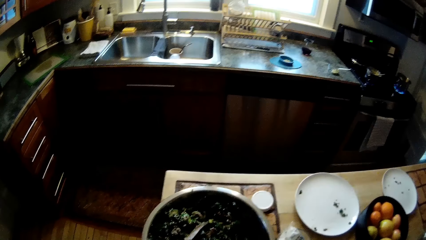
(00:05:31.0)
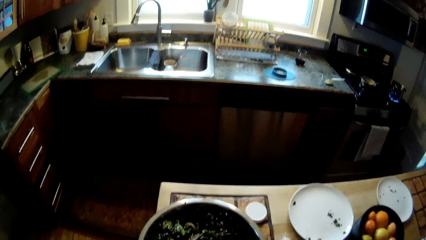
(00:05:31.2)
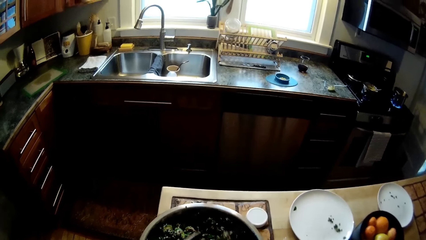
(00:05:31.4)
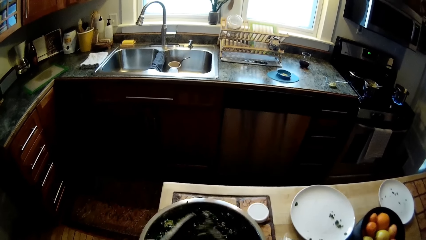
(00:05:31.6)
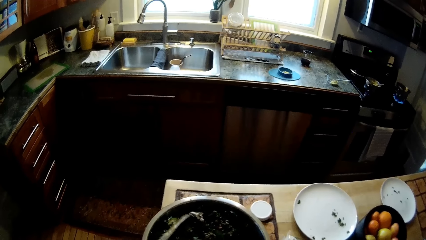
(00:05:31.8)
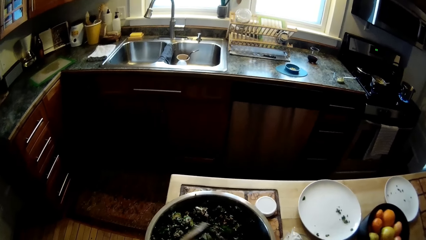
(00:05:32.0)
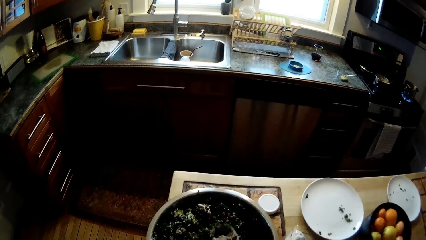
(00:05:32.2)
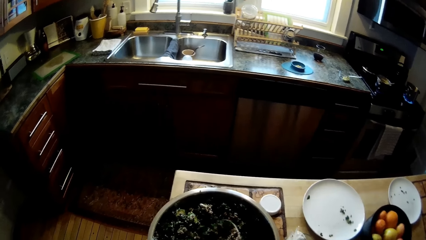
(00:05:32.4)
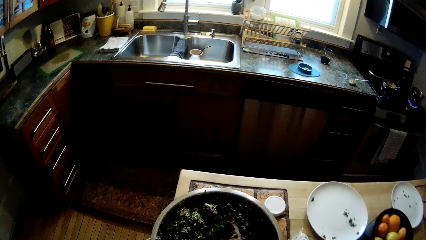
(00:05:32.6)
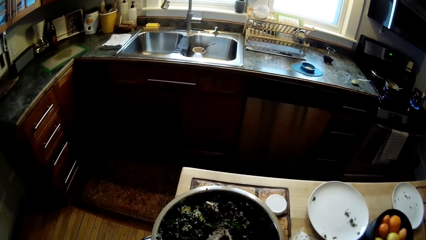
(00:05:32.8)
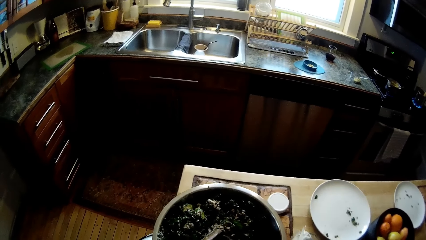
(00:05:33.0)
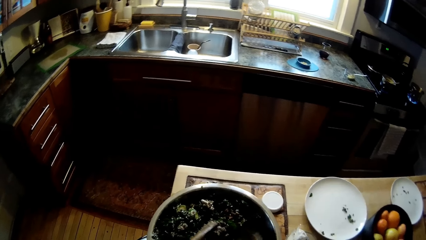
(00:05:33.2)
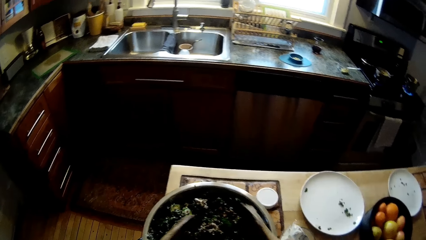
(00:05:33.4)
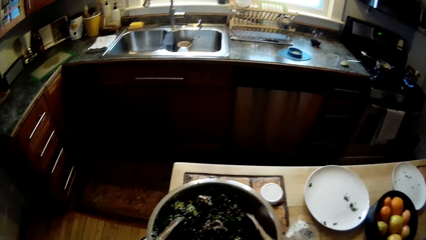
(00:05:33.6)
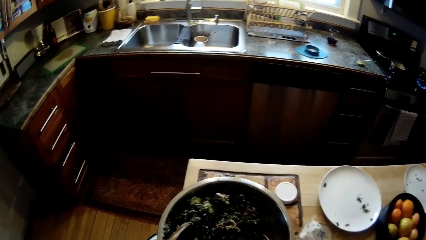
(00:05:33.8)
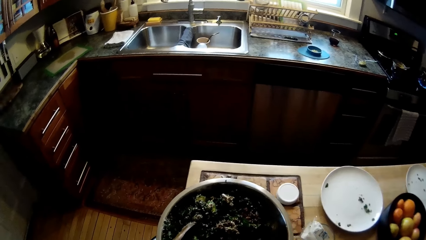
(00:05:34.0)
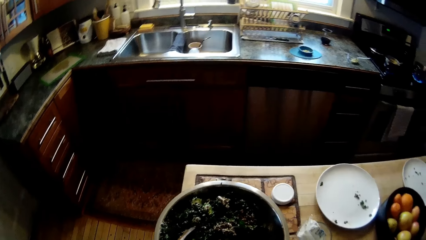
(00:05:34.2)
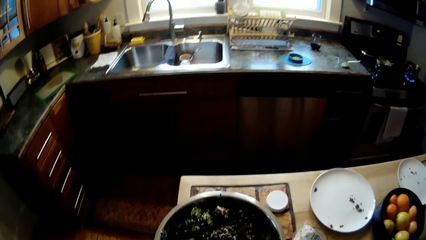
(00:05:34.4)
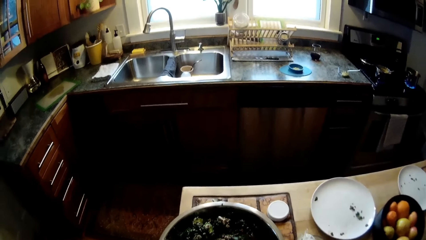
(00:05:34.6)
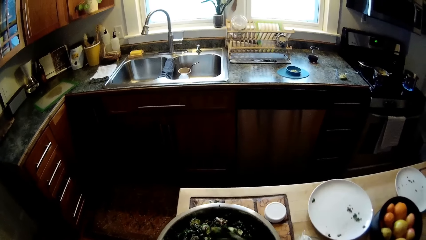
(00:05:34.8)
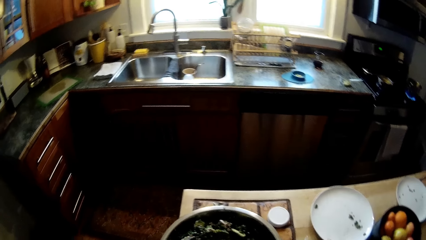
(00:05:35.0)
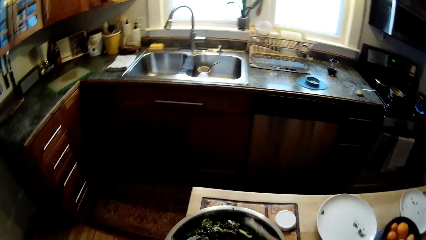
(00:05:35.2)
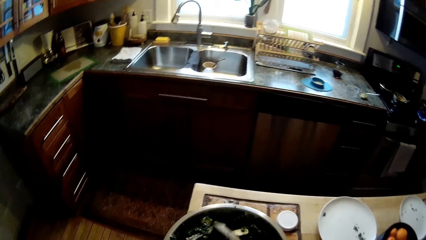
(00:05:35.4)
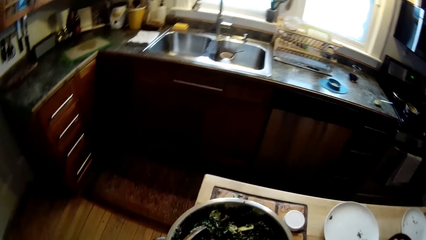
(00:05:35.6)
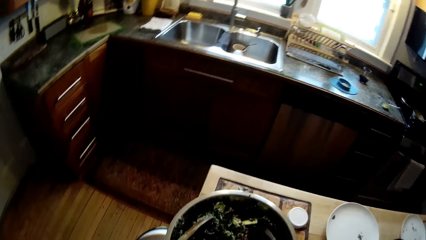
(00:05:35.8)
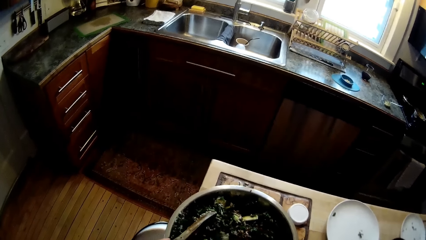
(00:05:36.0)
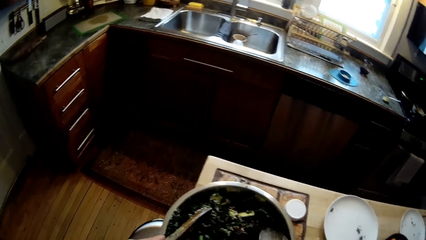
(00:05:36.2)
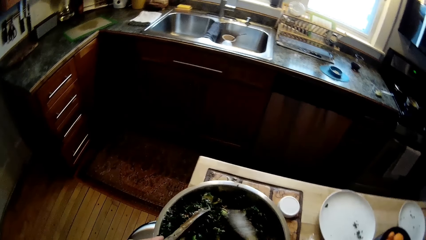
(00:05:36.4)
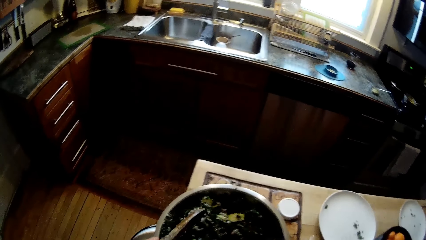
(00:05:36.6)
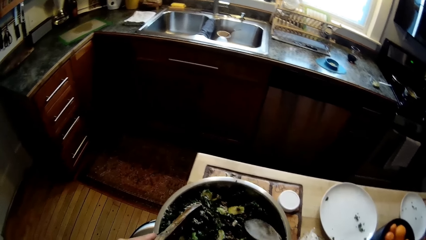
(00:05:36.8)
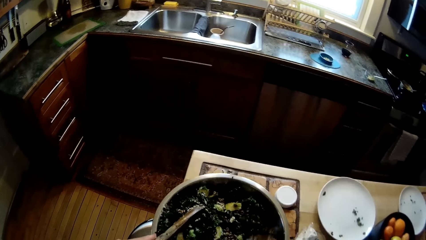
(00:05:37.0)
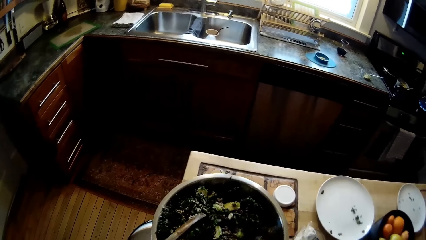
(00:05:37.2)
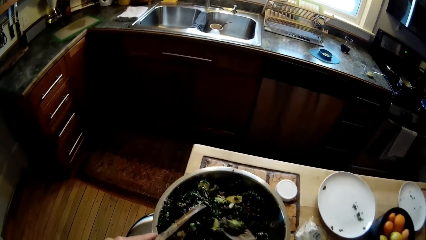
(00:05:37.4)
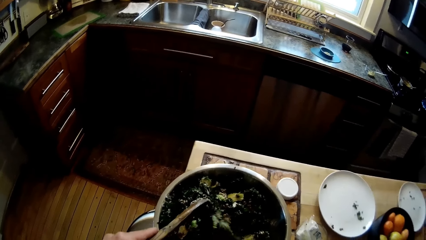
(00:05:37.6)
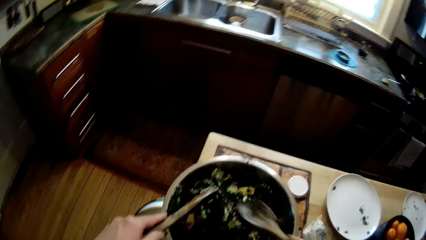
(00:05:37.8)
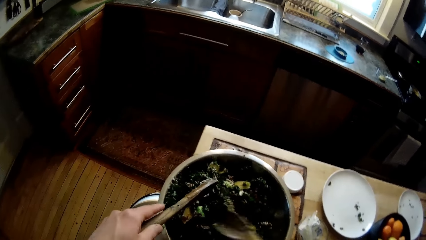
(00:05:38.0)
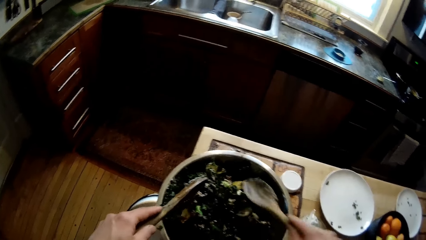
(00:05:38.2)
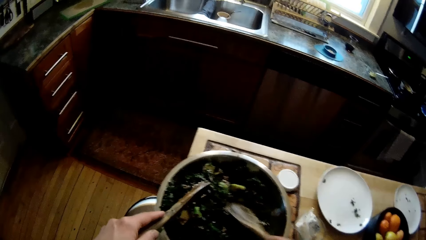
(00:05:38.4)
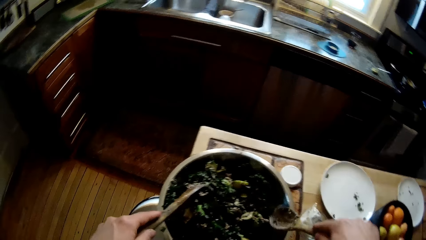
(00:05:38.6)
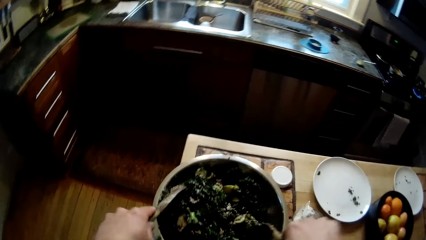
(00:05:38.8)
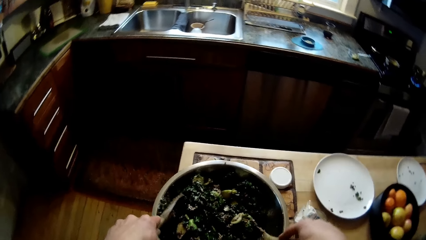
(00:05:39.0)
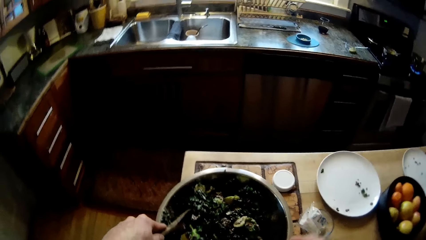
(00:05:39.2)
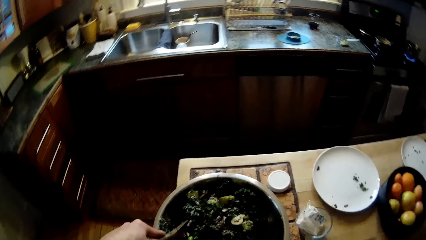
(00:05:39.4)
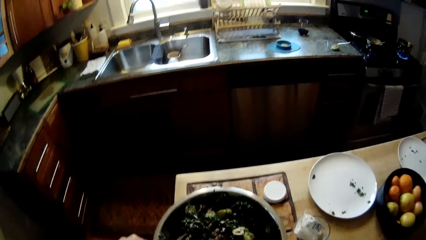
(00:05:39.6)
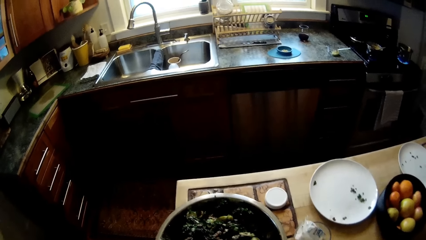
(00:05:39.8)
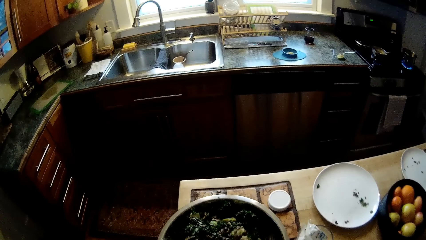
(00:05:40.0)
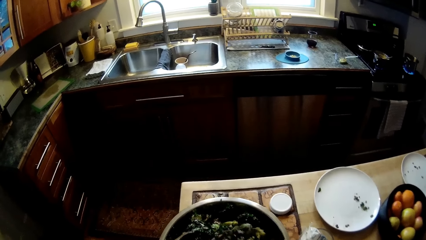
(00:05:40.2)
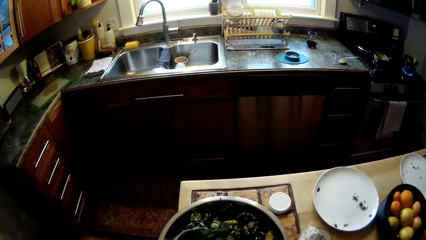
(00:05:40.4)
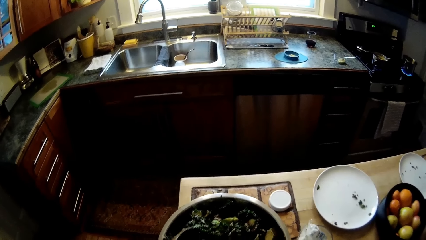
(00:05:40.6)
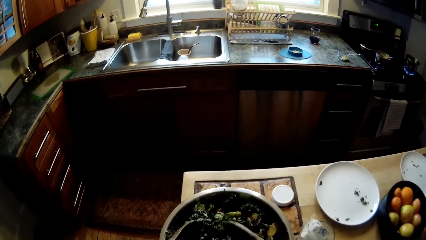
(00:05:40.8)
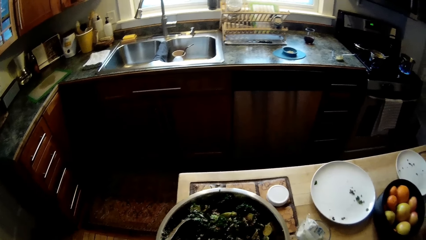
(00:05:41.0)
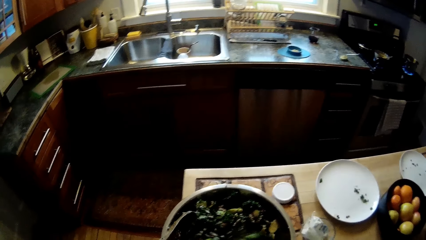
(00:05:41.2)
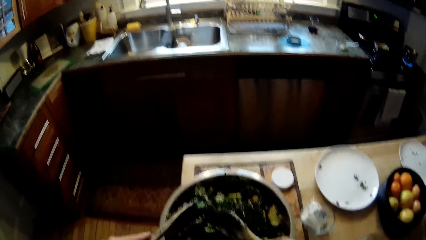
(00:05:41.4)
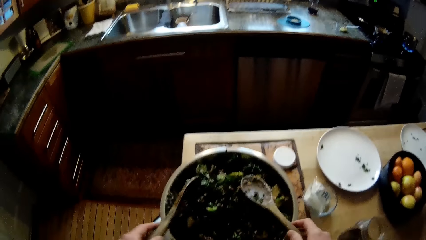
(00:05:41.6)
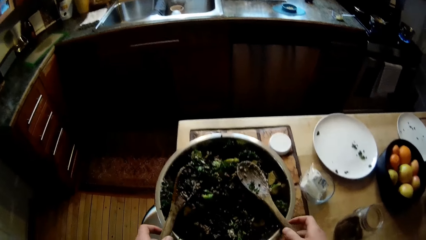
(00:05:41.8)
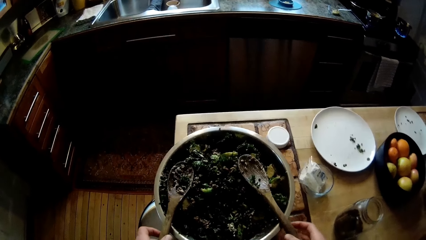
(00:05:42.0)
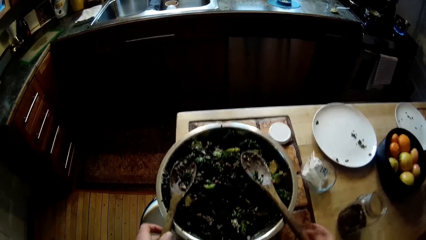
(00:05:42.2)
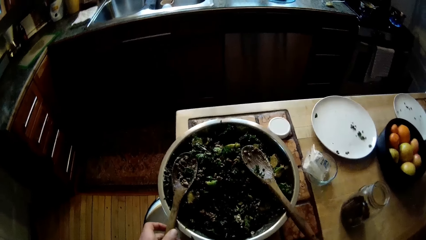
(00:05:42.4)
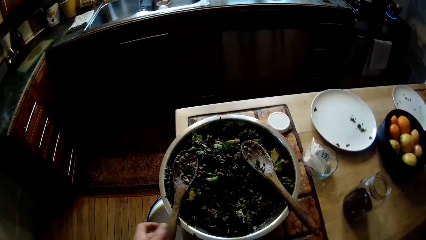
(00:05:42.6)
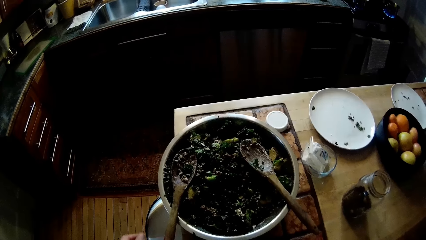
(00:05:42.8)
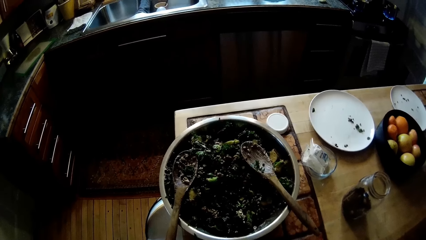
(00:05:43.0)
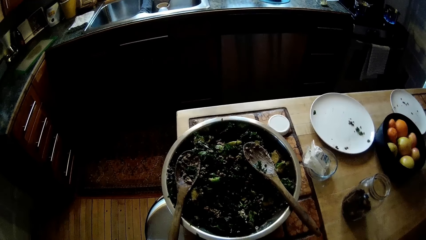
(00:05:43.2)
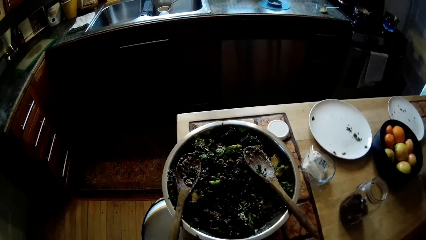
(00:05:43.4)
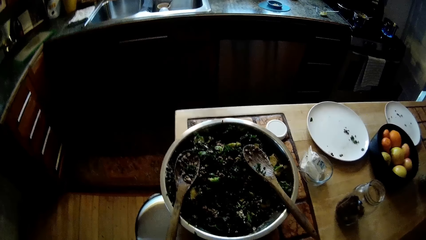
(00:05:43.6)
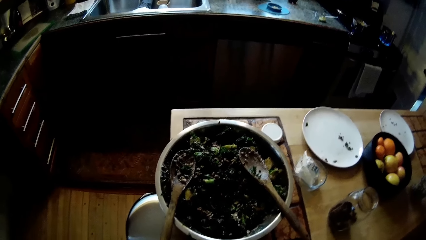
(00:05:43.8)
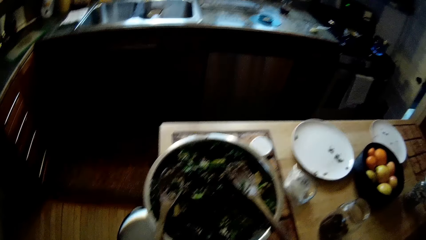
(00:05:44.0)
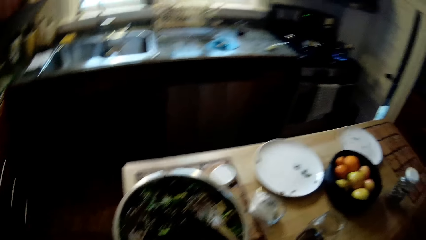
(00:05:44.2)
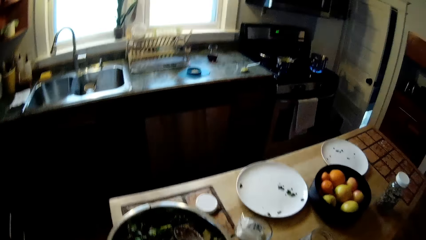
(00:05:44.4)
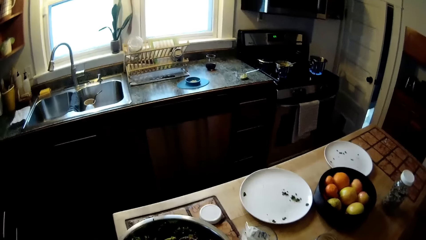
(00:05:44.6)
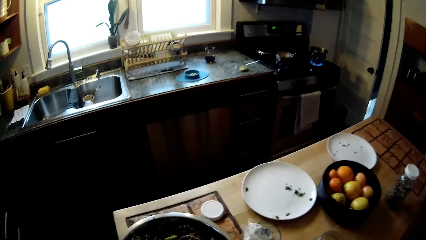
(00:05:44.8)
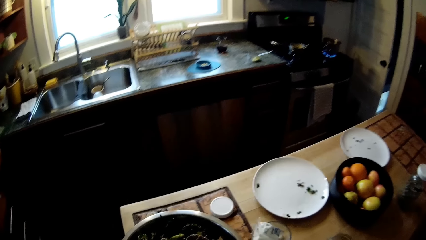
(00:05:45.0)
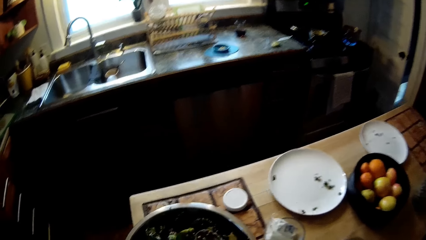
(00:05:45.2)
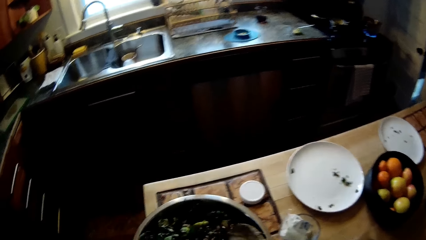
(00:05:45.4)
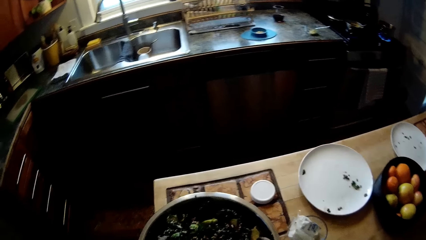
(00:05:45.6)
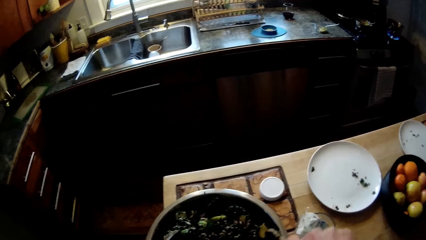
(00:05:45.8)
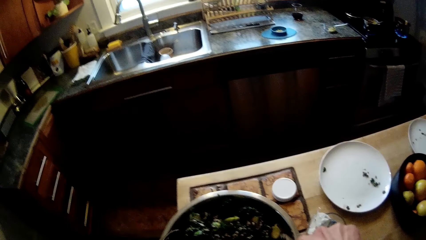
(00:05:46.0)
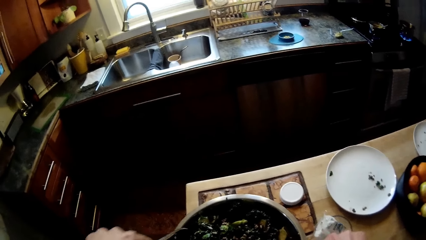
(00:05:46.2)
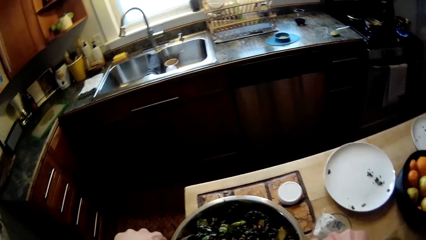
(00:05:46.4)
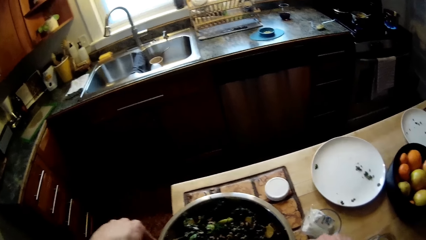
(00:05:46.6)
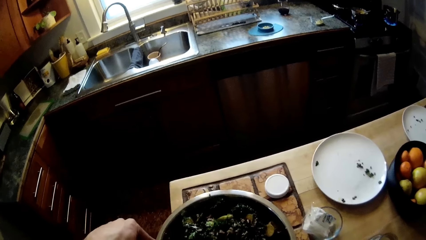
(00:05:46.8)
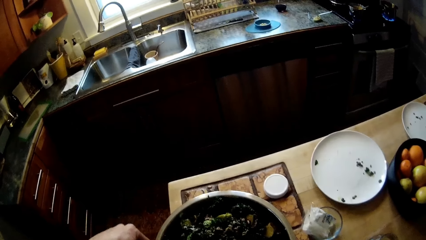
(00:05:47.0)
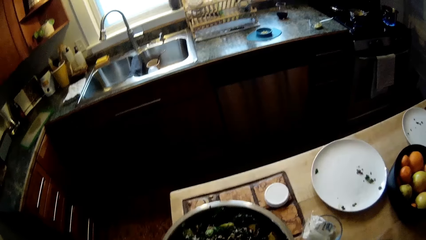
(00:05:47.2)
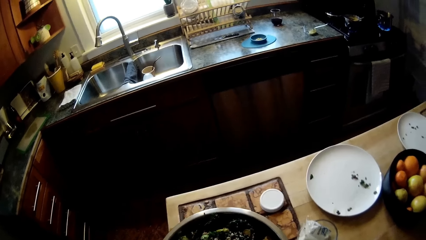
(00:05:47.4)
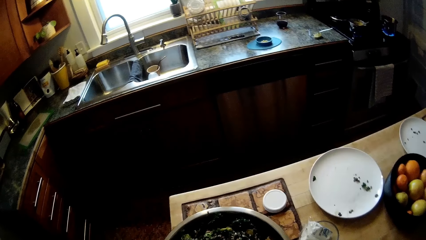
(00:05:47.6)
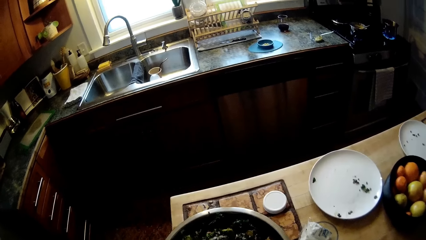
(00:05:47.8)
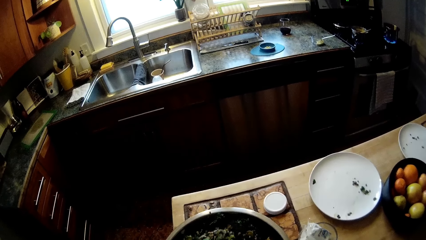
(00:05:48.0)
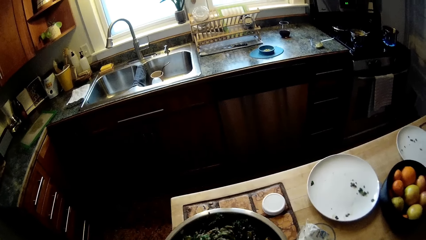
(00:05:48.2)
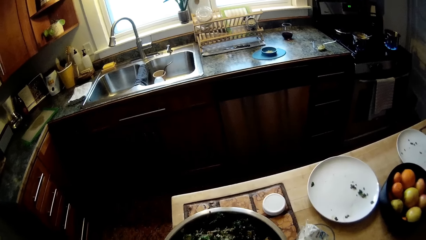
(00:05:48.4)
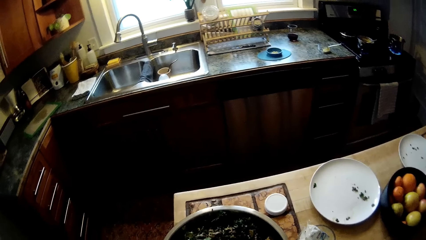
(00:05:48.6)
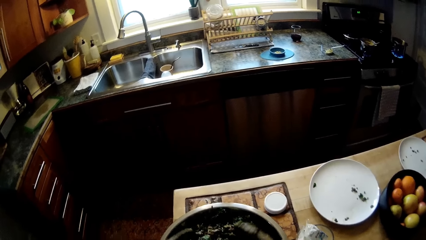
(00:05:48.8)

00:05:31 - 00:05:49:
The camera wearer scrapes off salad on the wooden spoon in his right hand with the wooden spoon in his left hand. He stirs the salad in the bowl with the wooden spoon in his right hand. He stirs the salad in the bowl with the wooden spoon in his left hand. He drops the wooden spoon in his right hand on the bowl. He picks up the wooden spoon in his right hand from the bowl. He picks up the wooden spoon in his left hand from the bowl. He stirs the salad in the bowl with the wooden spoon in his right hand. He stirs the salad in the bowl with the wooden spoon in his left hand.
